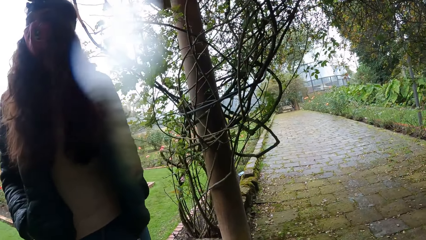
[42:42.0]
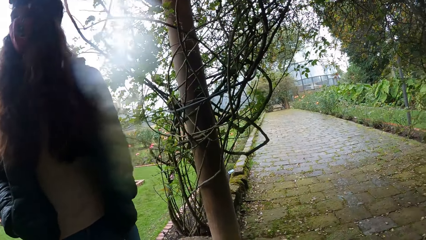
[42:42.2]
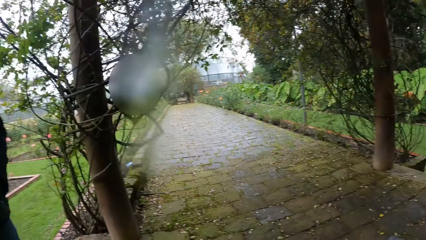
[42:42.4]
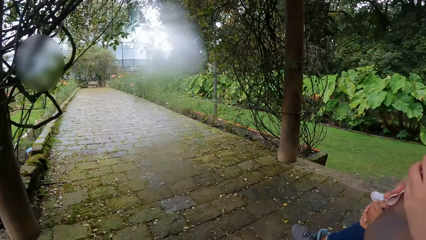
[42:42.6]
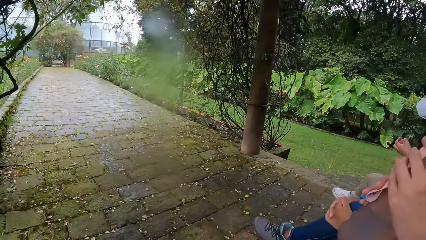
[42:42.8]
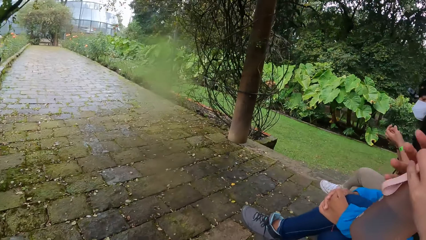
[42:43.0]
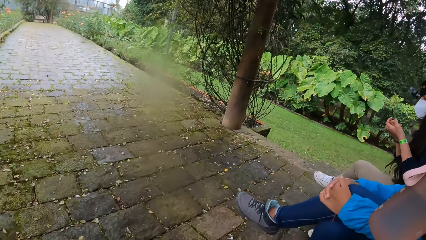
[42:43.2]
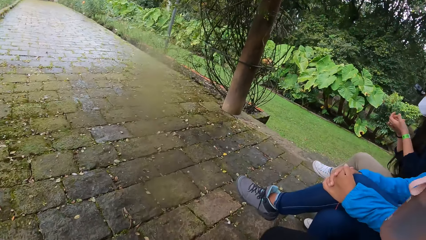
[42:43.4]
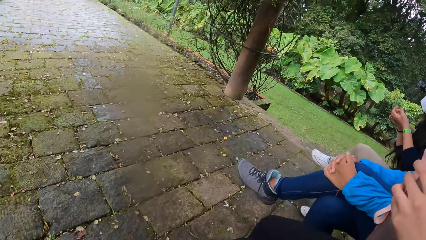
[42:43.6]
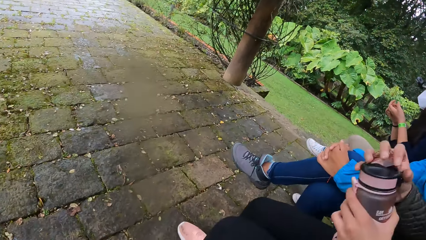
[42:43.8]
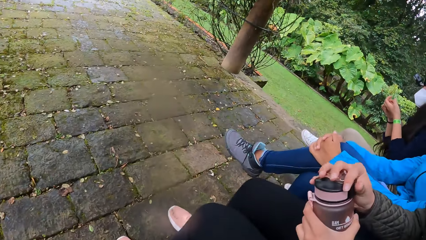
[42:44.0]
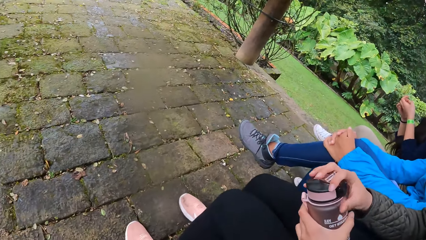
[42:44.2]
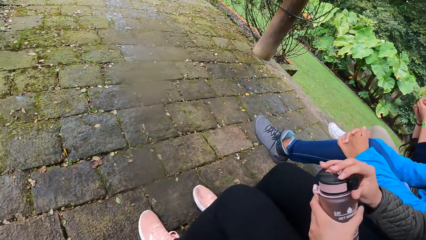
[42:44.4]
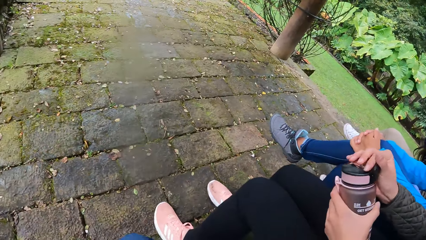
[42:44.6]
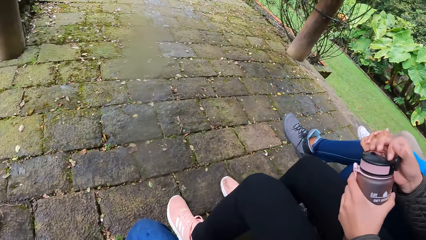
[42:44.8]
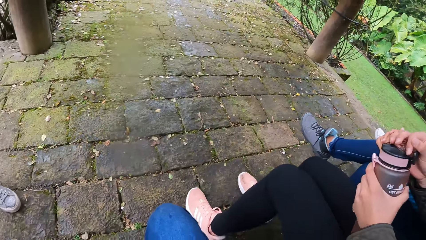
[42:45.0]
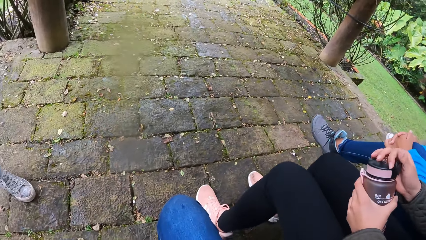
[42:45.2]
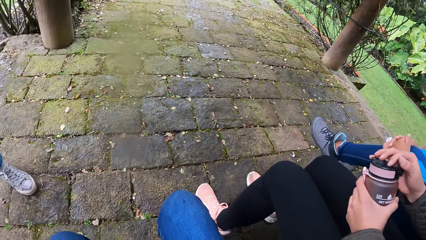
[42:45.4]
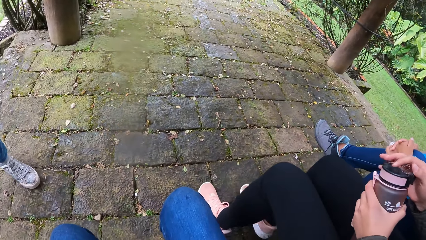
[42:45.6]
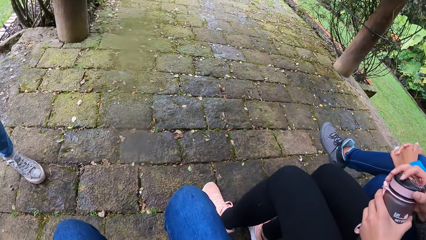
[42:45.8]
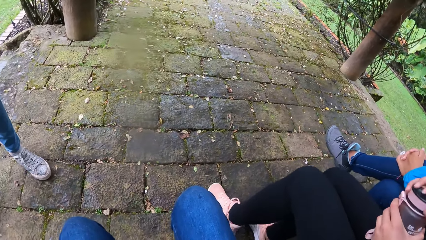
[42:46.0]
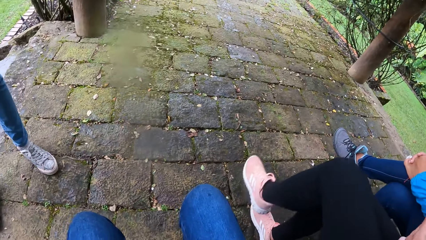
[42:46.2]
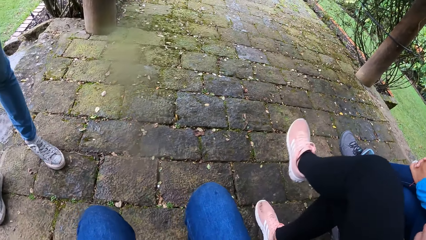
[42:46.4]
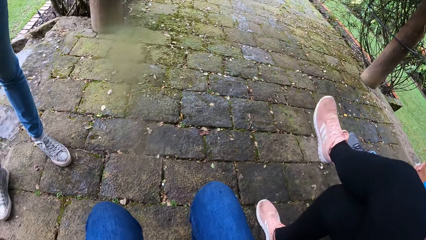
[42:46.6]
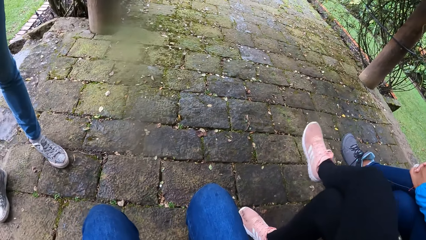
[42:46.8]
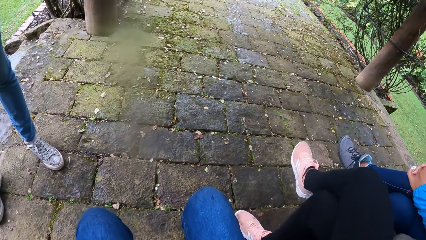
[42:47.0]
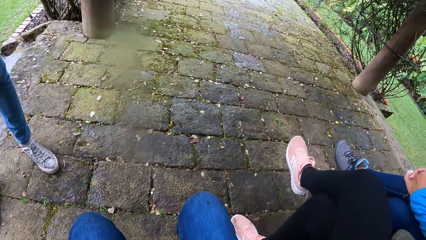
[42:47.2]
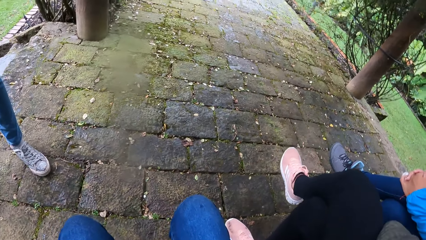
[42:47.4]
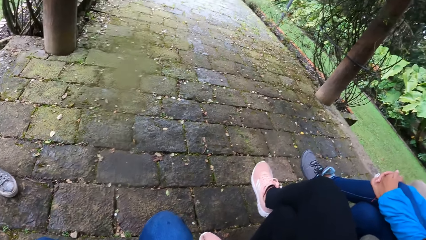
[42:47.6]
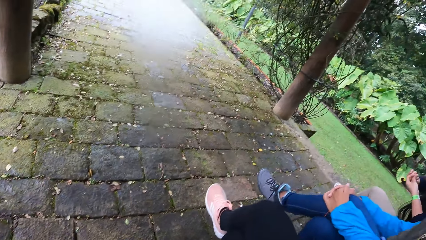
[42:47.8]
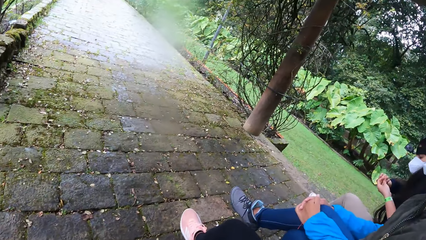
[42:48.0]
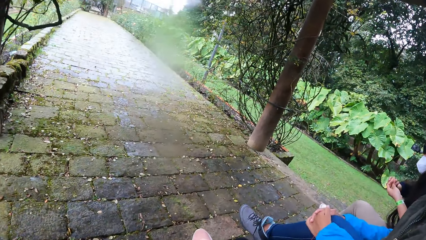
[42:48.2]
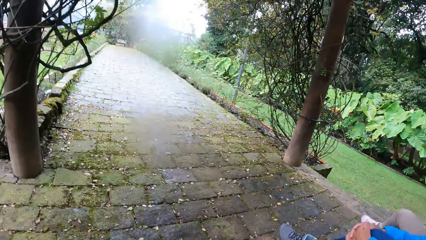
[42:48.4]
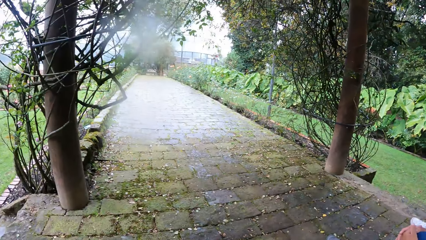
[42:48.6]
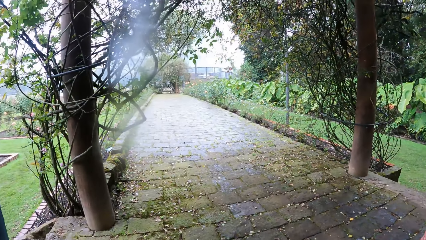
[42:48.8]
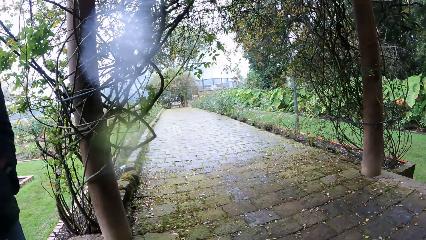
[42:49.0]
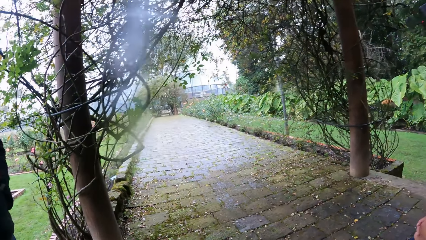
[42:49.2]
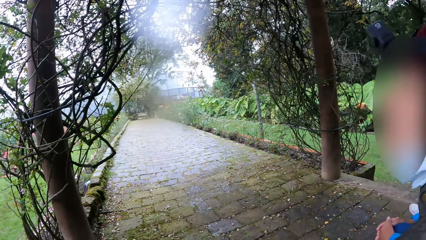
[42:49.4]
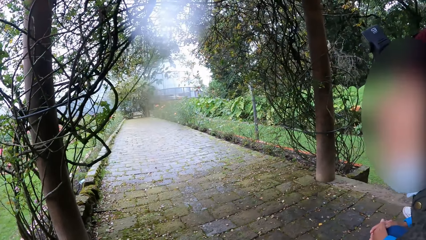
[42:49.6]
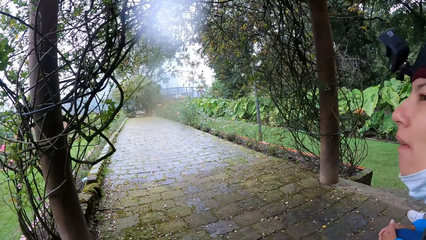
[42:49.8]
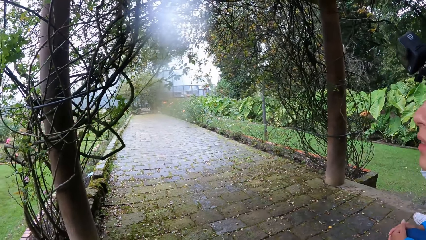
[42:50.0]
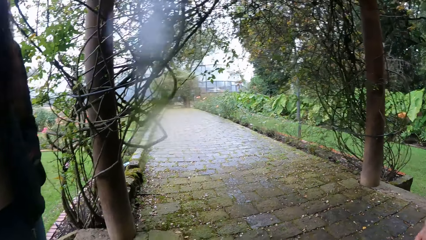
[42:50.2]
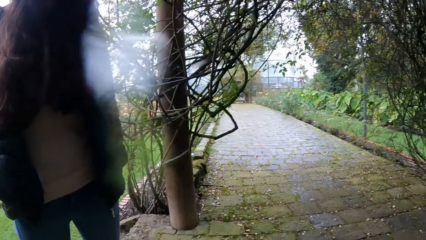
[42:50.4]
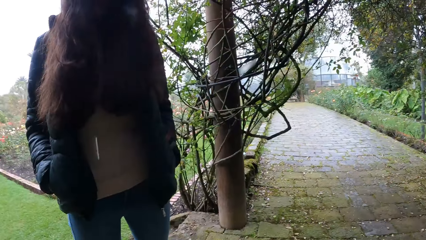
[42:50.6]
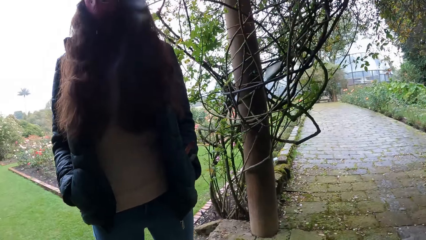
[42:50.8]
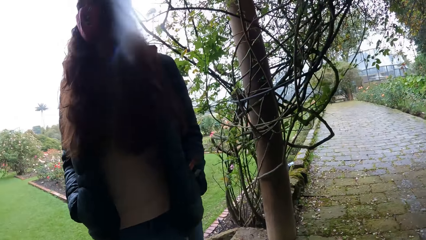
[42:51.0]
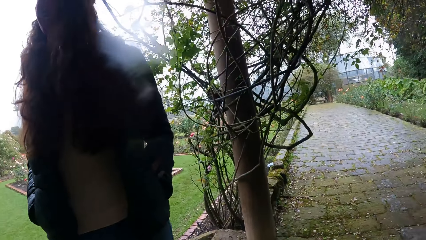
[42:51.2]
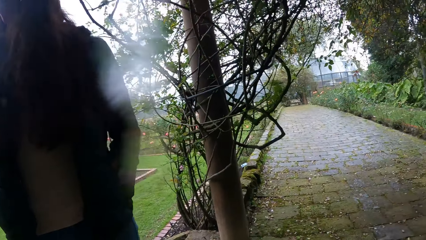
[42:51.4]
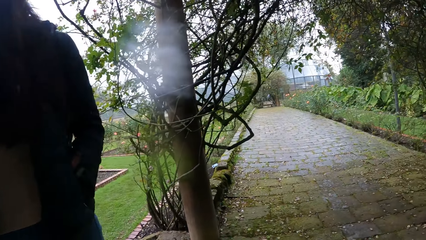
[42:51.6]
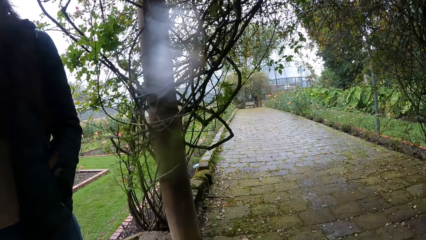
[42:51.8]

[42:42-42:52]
The girl drinks water from the bottle with both hands and holds the bottle with both hands on her lap. She crosses her left leg.

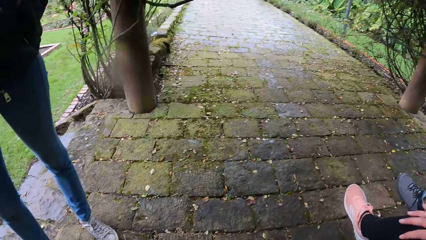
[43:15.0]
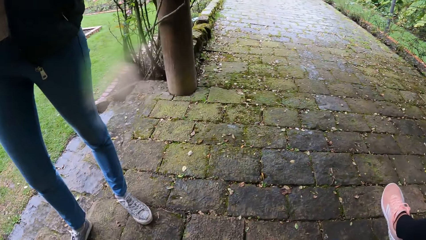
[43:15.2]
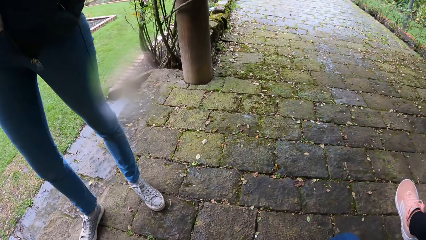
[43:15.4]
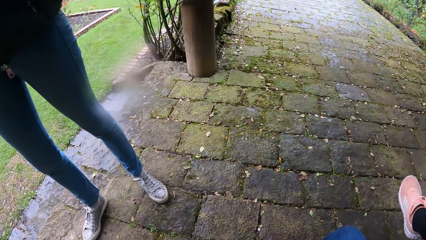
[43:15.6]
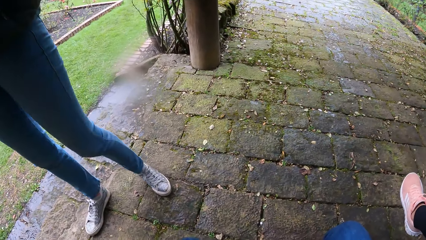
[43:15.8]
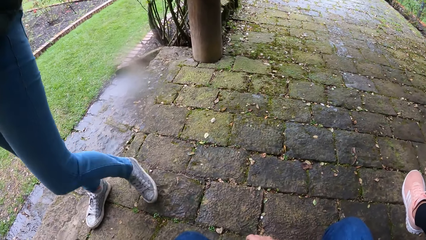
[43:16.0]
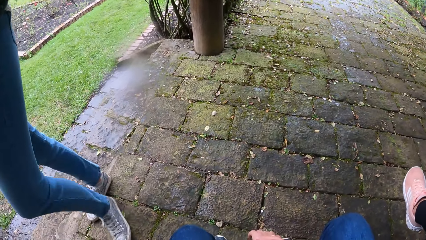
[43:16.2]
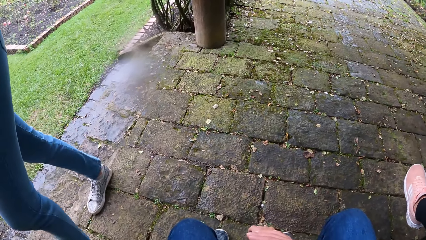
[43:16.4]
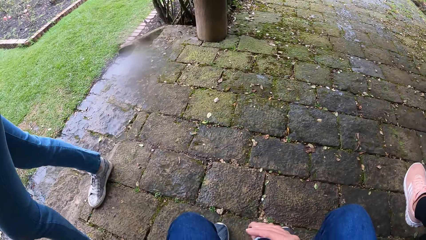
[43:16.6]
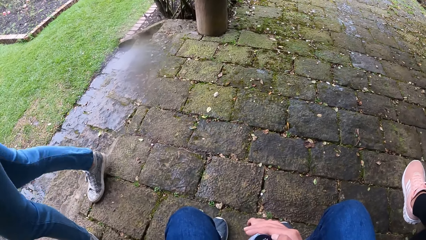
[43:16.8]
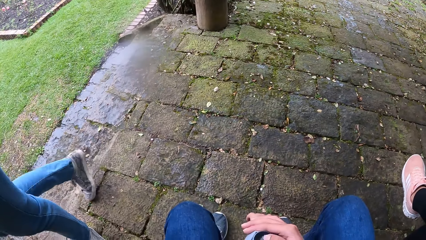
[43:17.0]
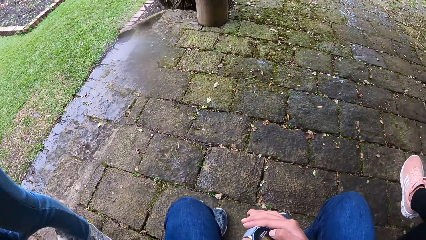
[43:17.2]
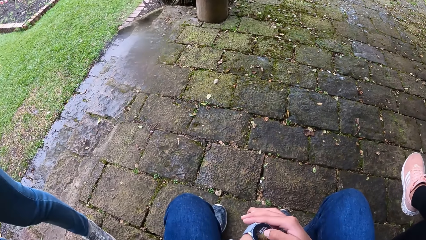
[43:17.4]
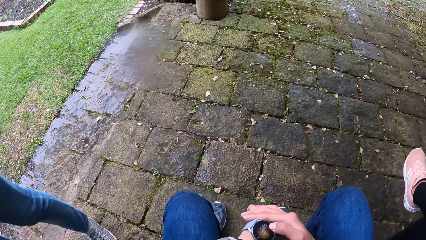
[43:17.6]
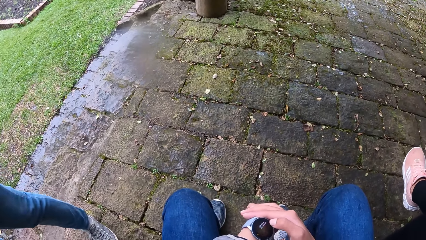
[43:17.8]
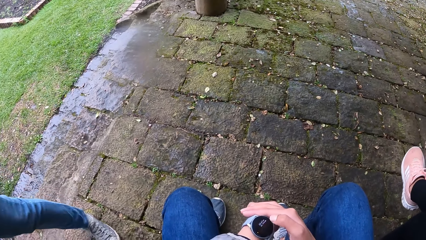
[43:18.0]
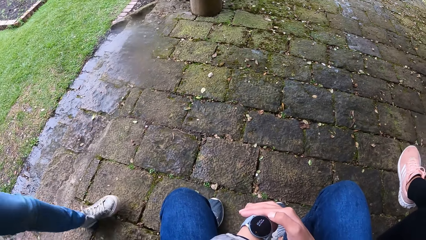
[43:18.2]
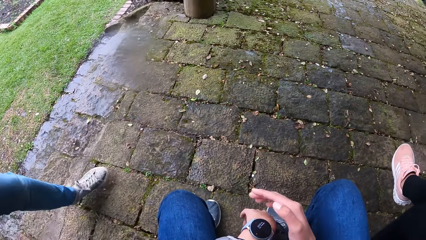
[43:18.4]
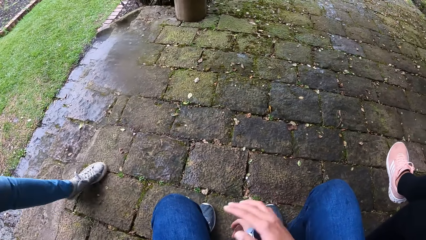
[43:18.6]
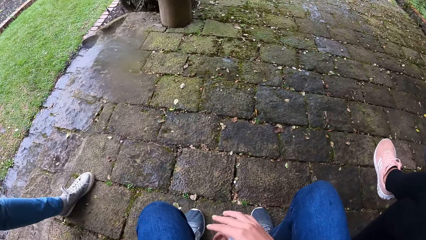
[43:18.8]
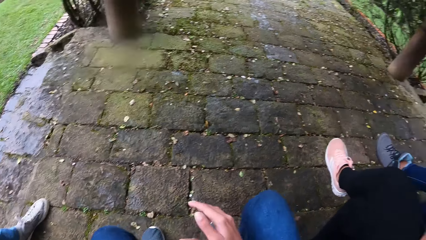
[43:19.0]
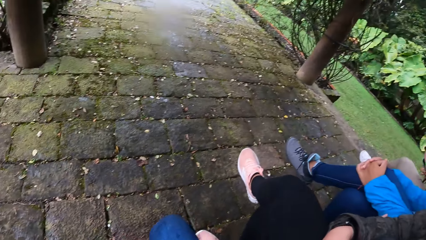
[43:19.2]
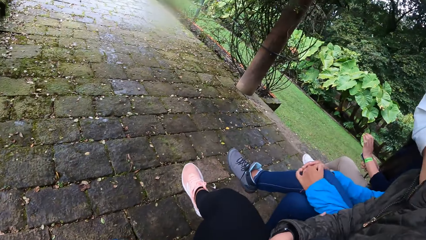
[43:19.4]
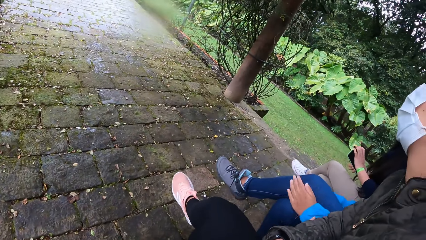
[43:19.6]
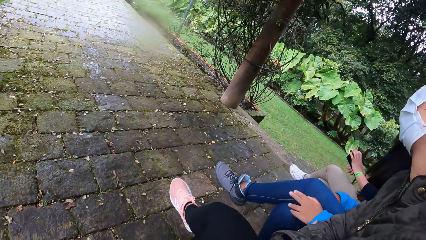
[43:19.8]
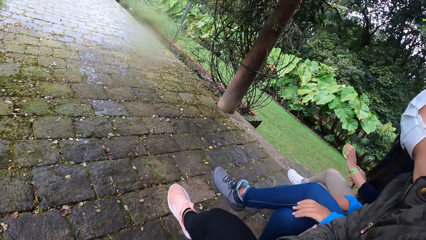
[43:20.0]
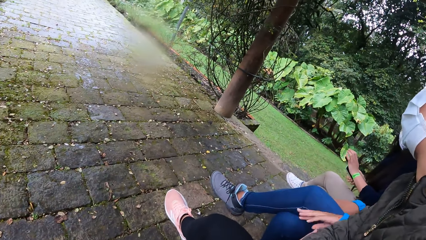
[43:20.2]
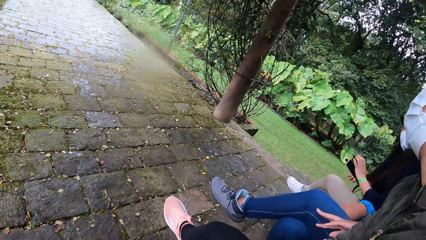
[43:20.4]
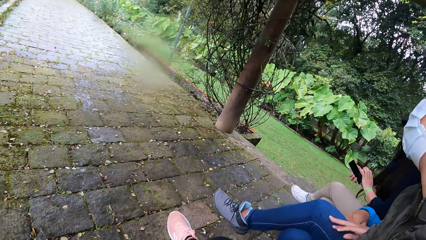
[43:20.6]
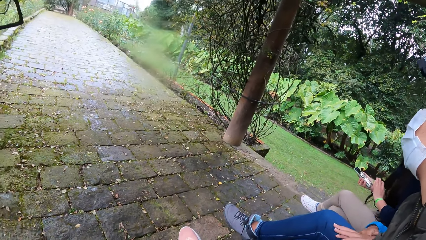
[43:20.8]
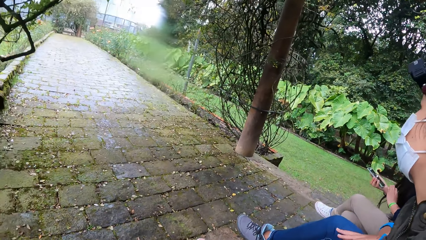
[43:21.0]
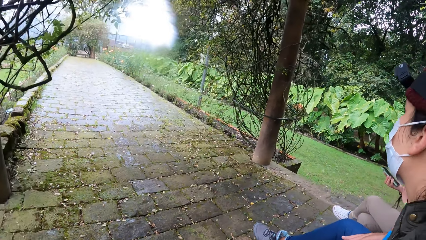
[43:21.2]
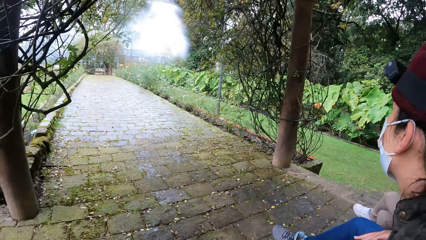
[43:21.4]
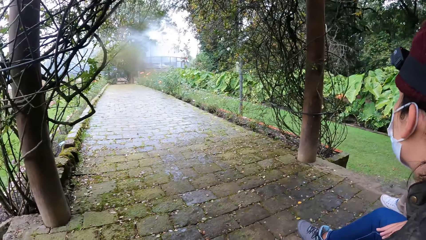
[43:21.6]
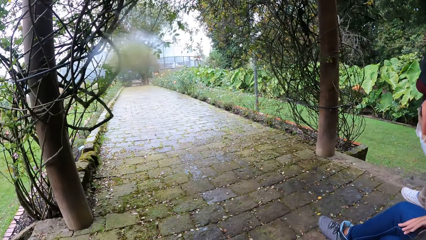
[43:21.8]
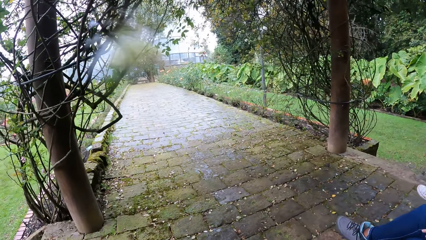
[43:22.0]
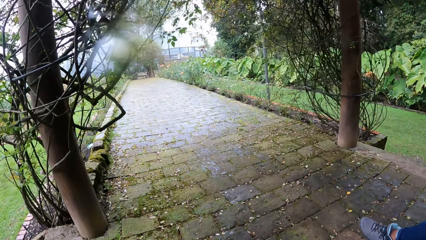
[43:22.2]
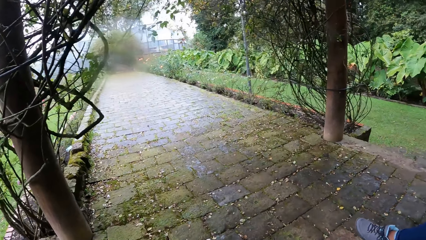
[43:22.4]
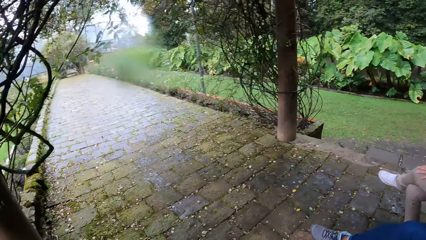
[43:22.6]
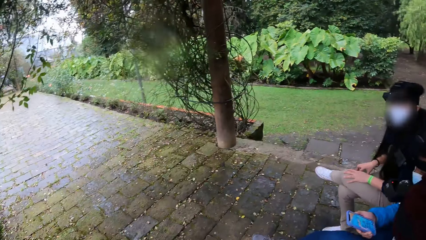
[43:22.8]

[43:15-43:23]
A girl walks. The camera wearer presses a wristwatch on her left wrist with her right hand. The girl wipes the phone with her left hand. The camera wearer looks around.
